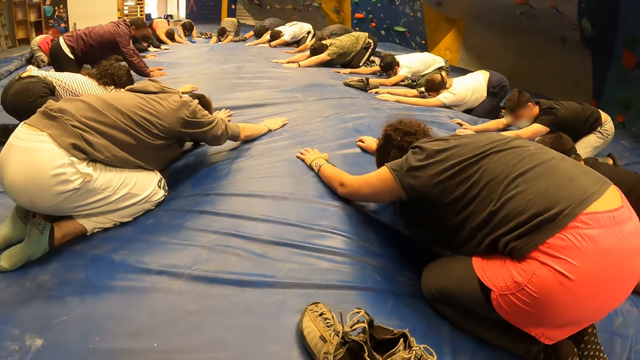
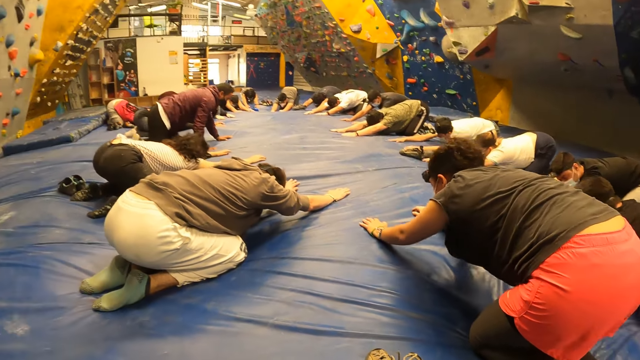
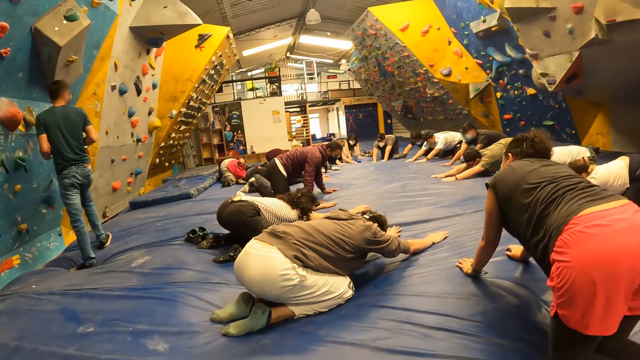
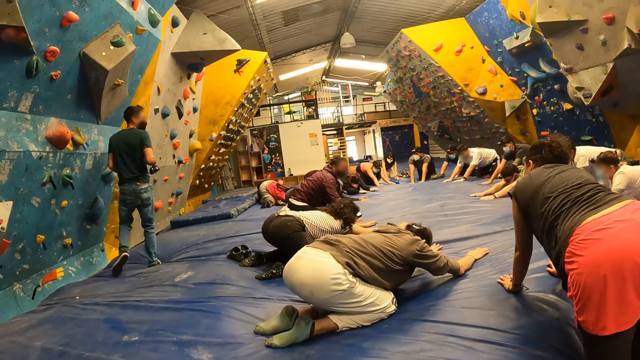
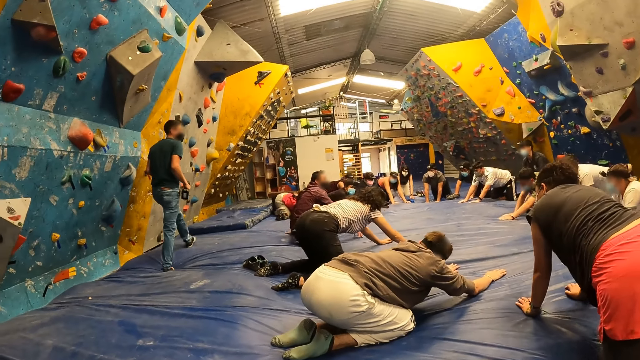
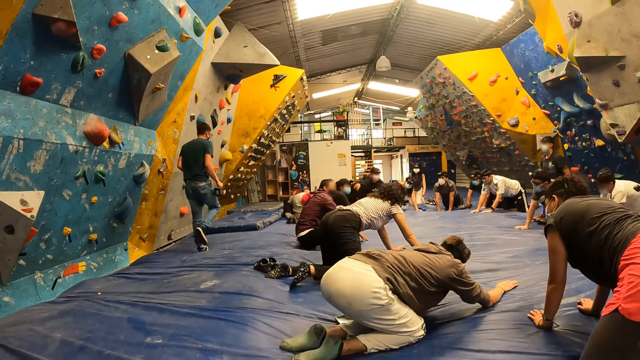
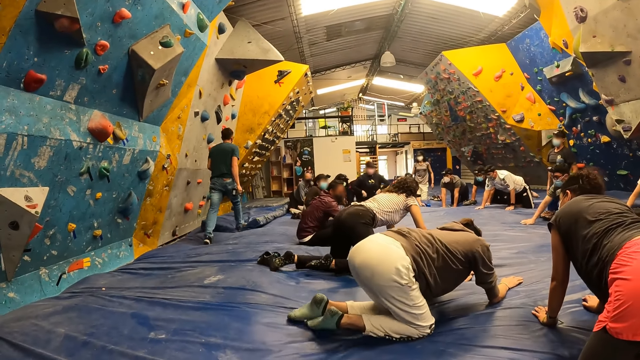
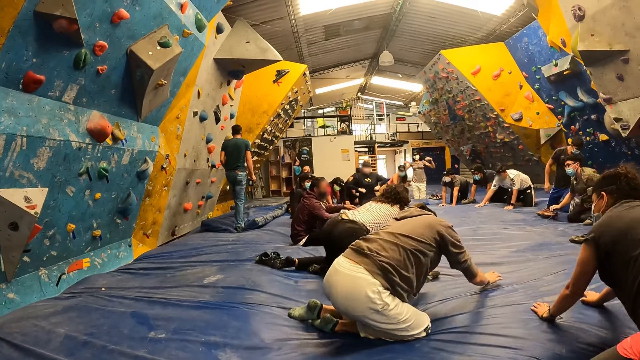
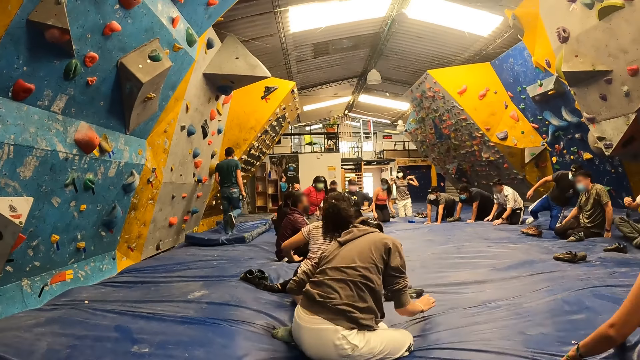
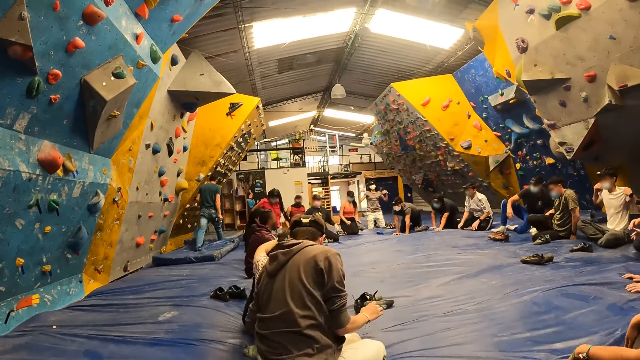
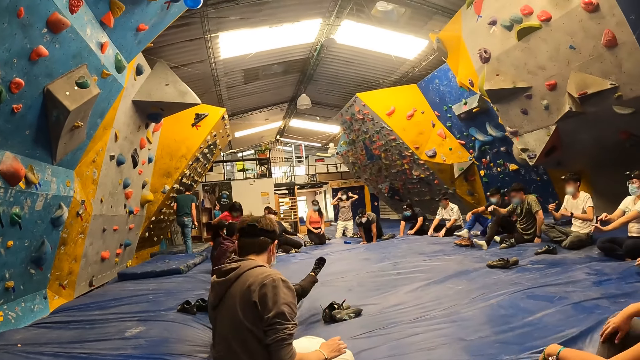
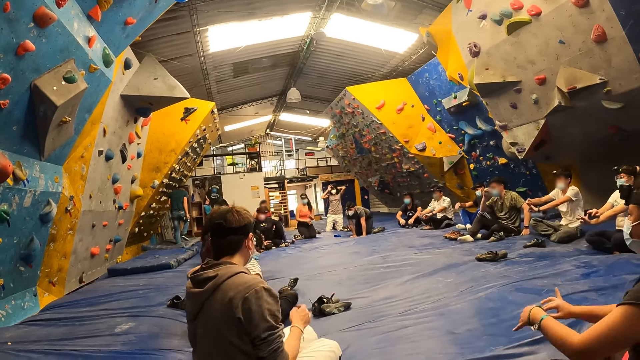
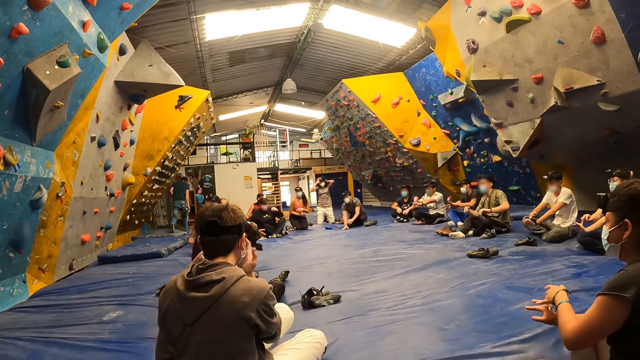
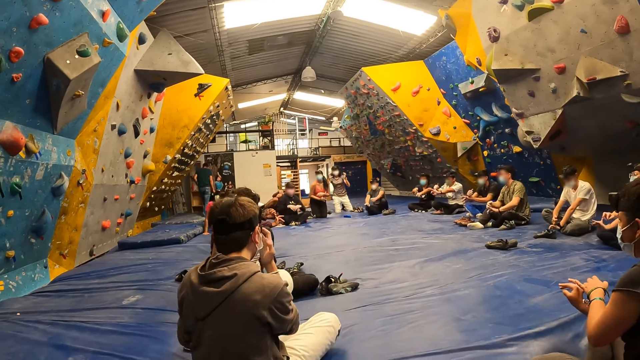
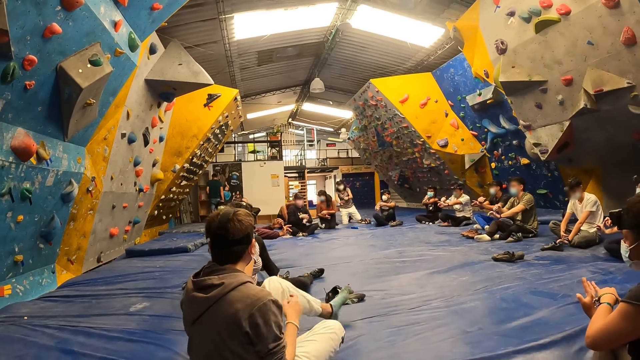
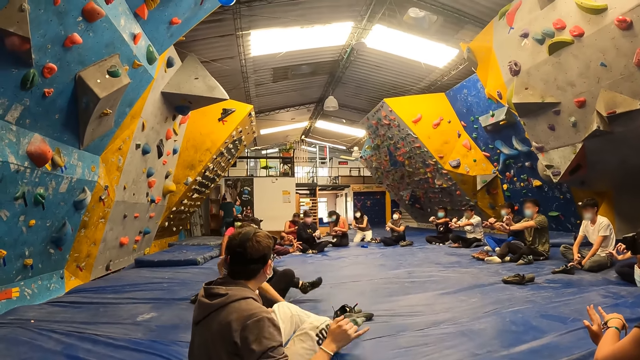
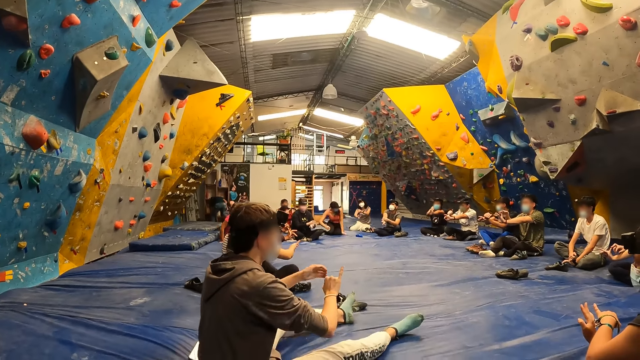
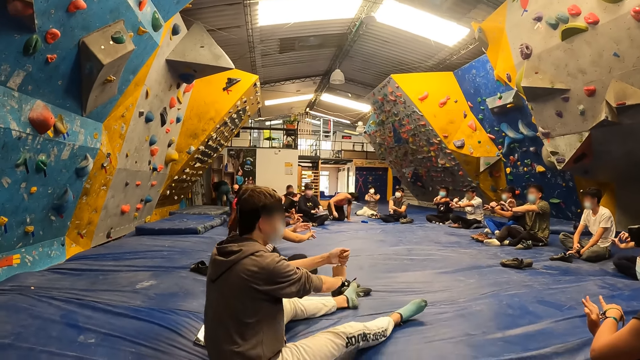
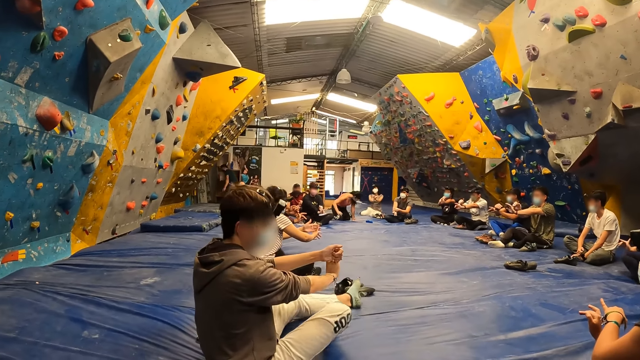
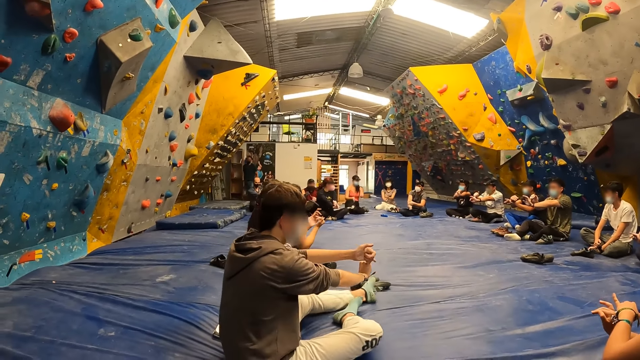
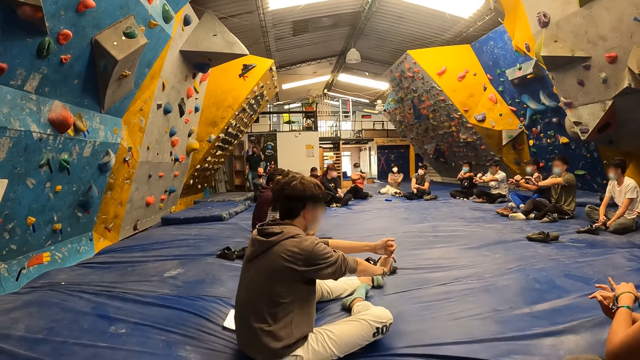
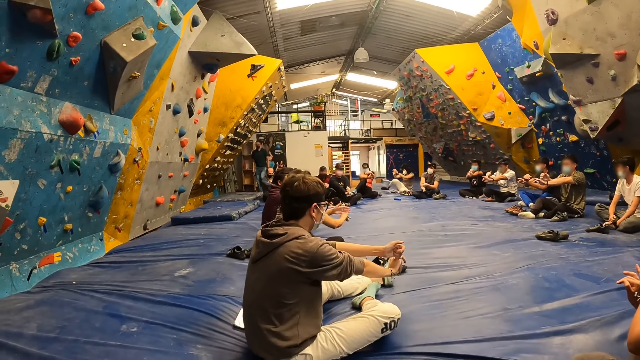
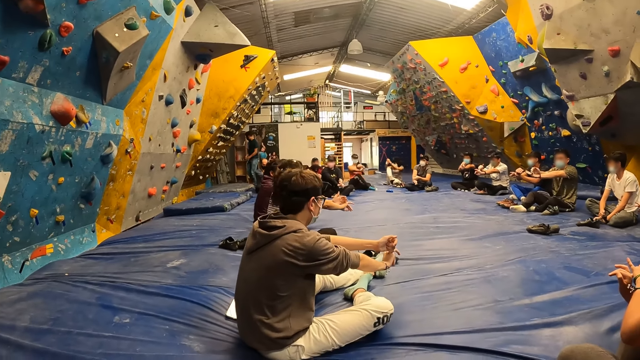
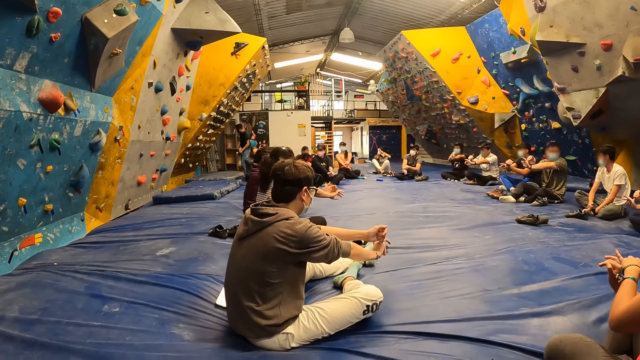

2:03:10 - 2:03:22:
The camera wearer looks around. The woman kneels on the floor. The man kneels on the floor.

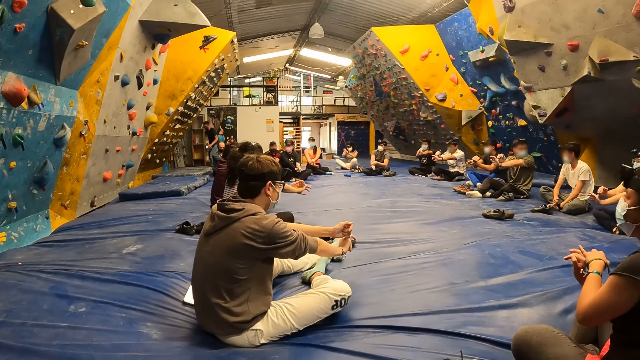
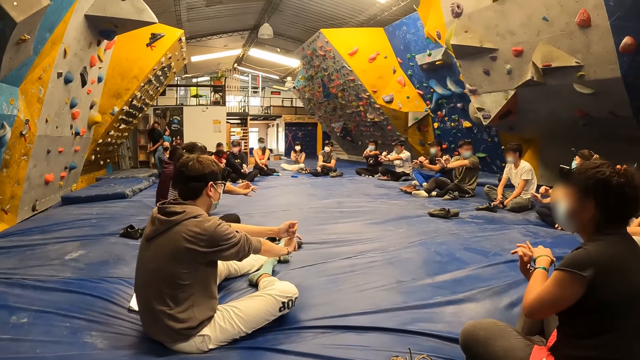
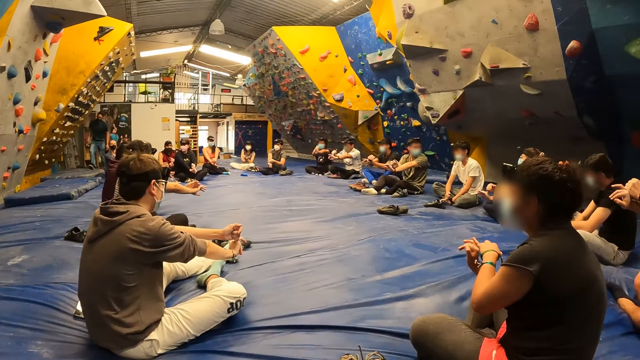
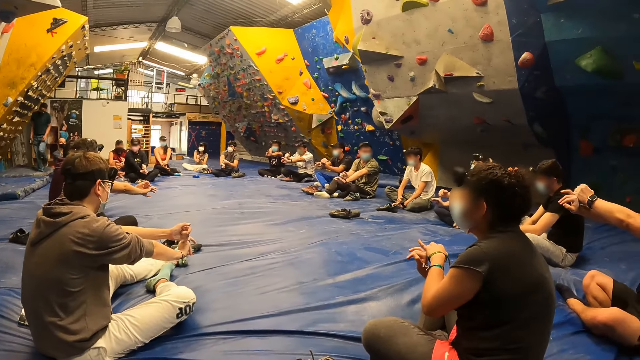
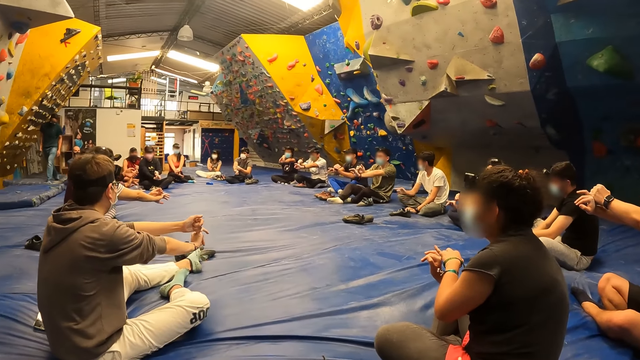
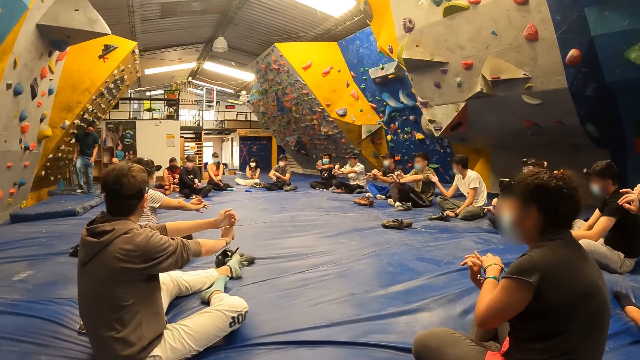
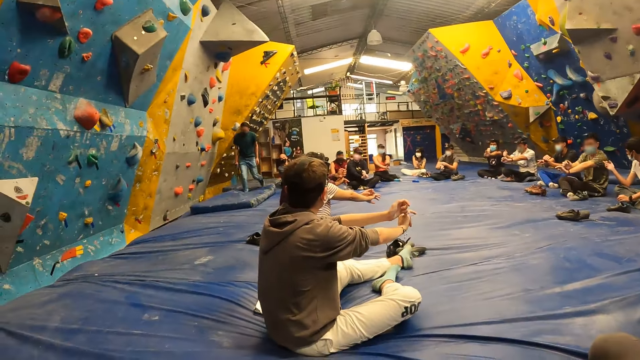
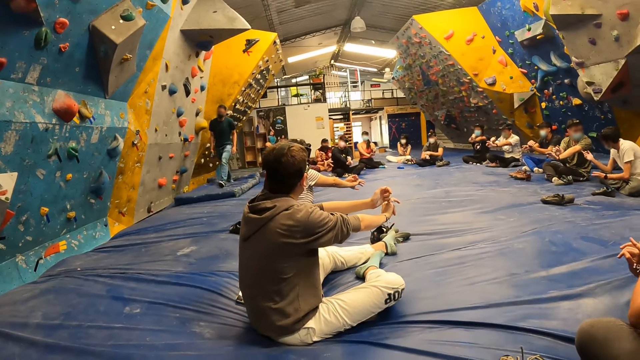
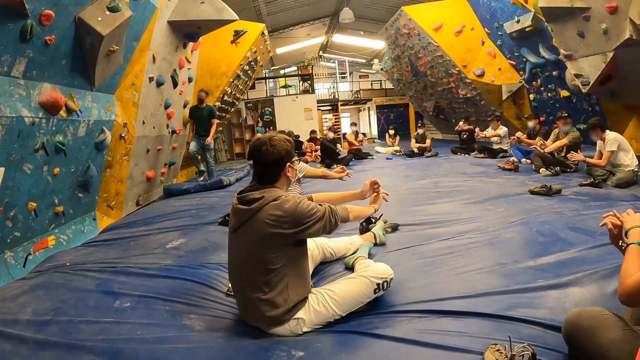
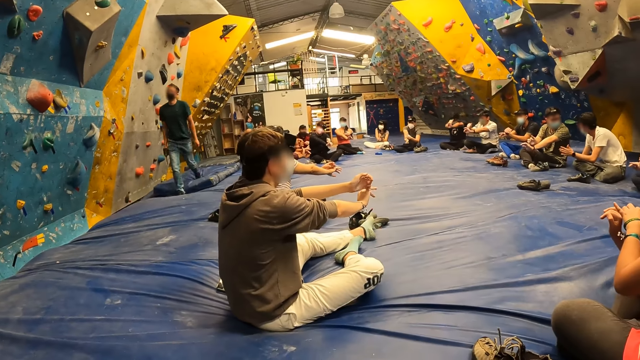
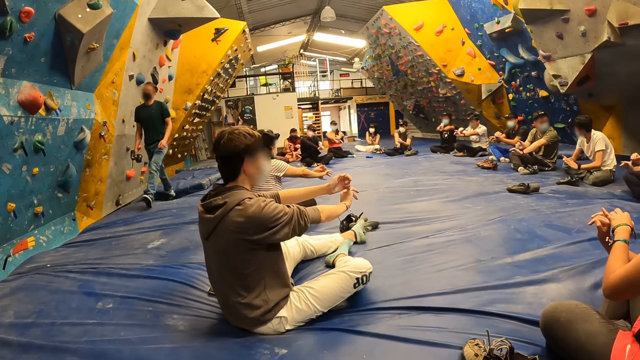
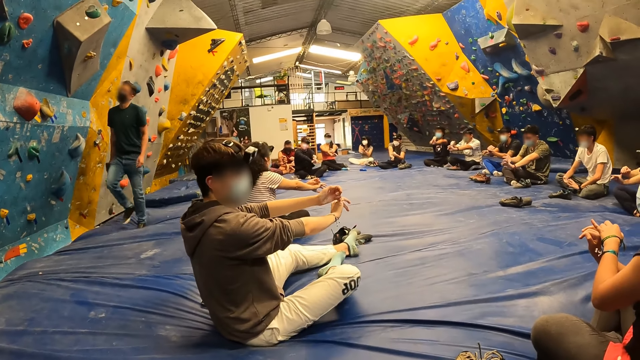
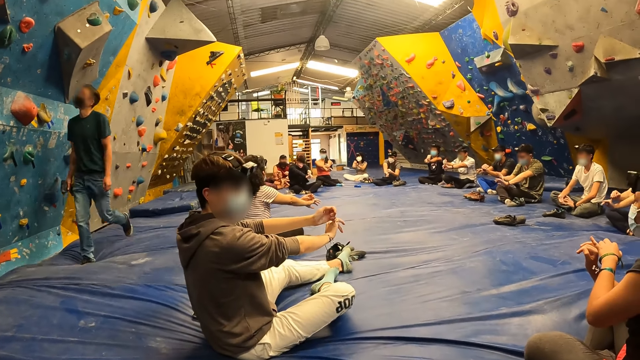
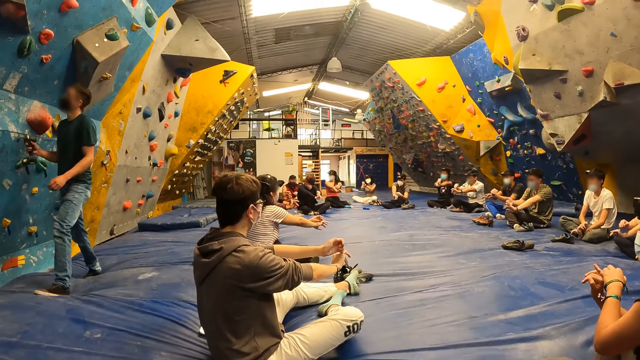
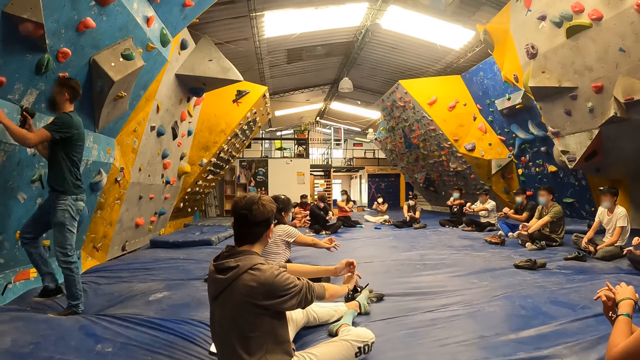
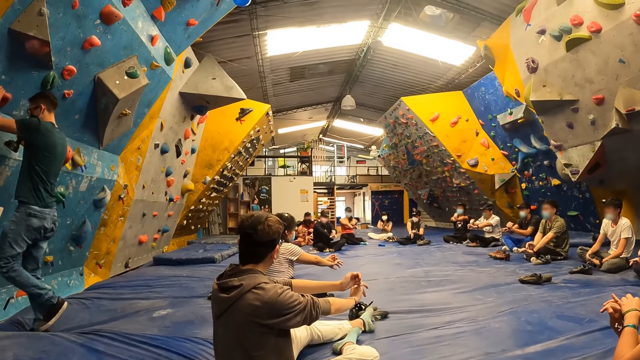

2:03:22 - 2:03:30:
The man screws a climbing stone on the bouldering wall with an electric screwdriver in his right hand.
